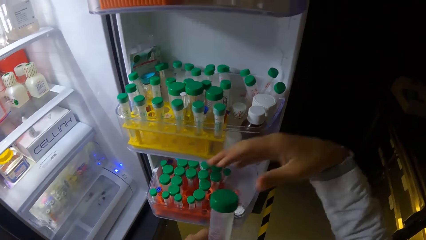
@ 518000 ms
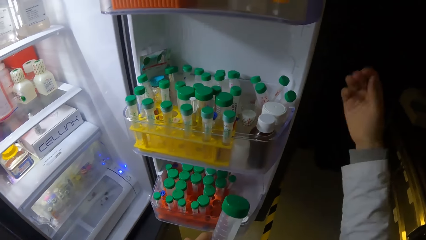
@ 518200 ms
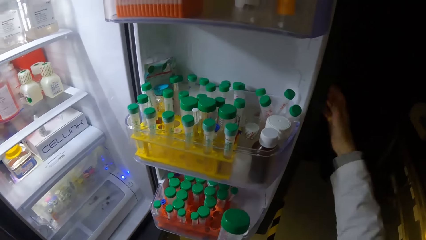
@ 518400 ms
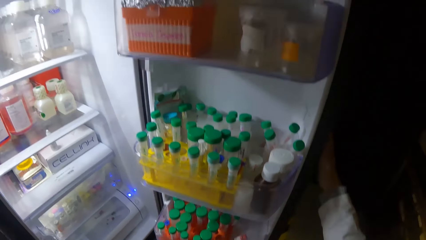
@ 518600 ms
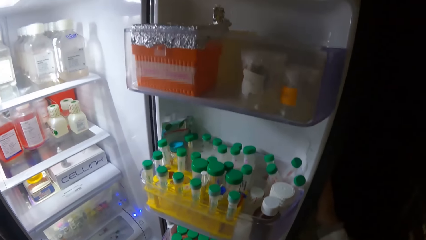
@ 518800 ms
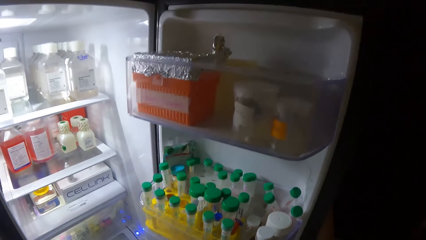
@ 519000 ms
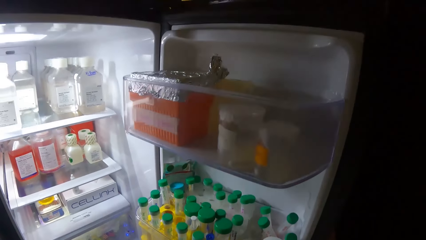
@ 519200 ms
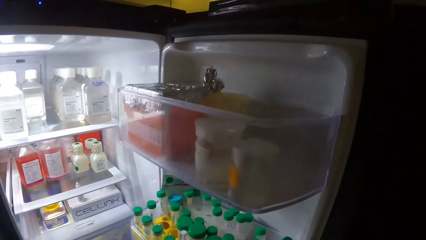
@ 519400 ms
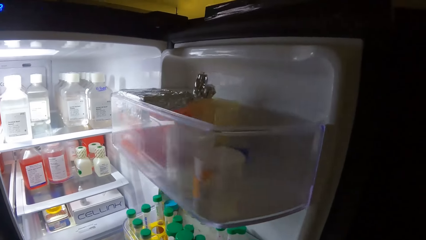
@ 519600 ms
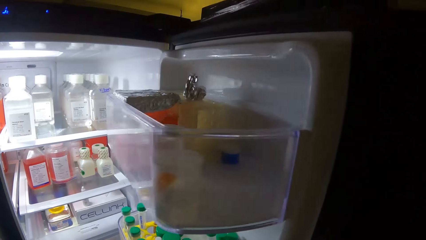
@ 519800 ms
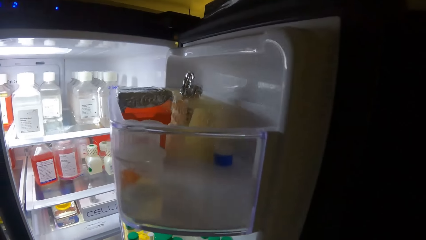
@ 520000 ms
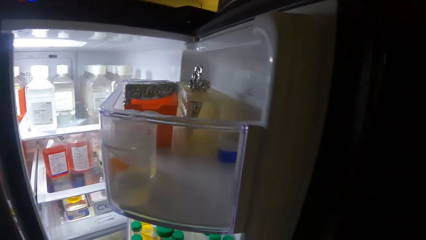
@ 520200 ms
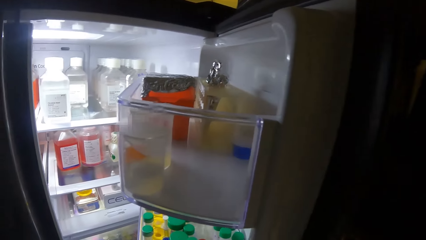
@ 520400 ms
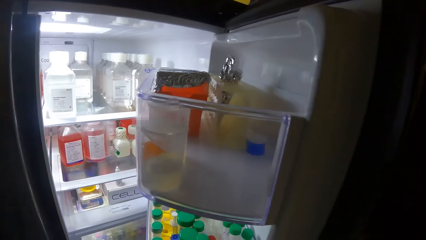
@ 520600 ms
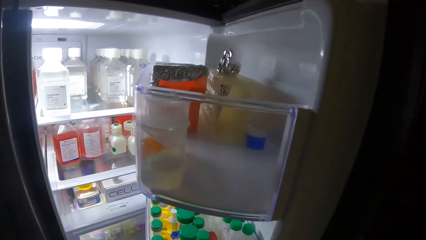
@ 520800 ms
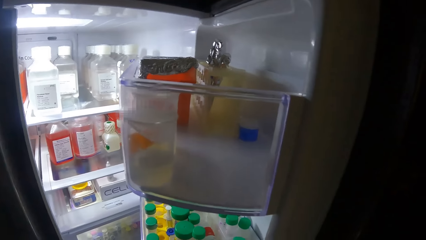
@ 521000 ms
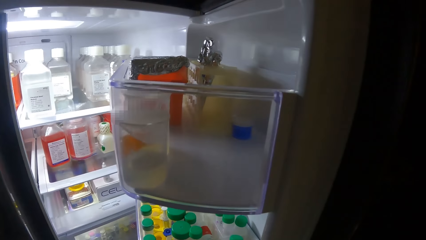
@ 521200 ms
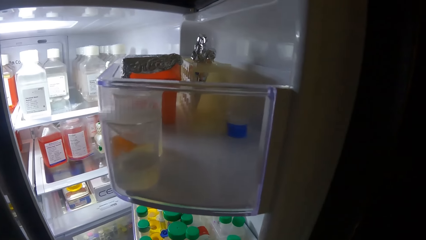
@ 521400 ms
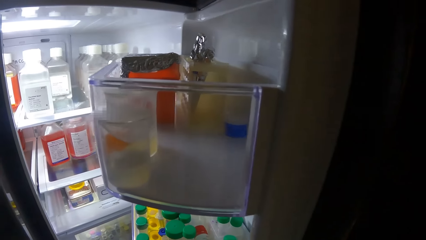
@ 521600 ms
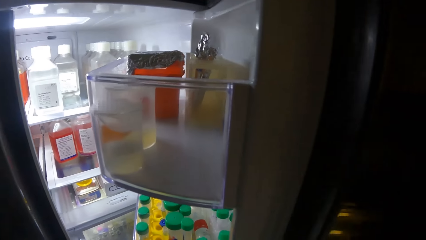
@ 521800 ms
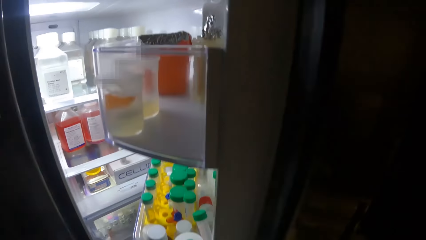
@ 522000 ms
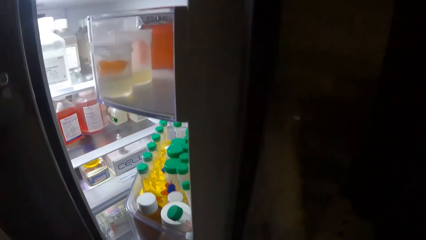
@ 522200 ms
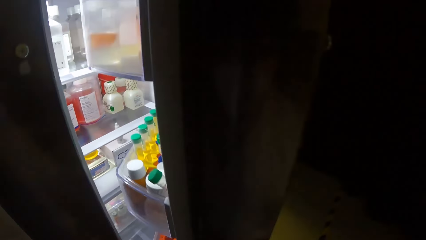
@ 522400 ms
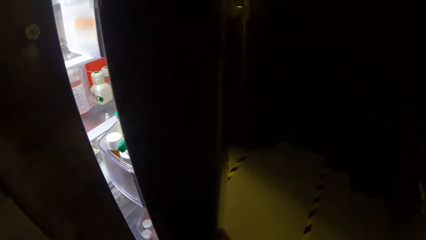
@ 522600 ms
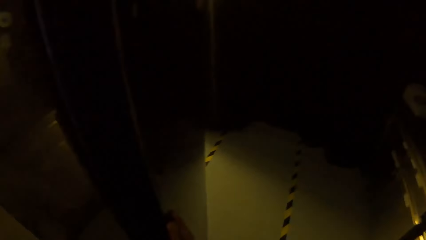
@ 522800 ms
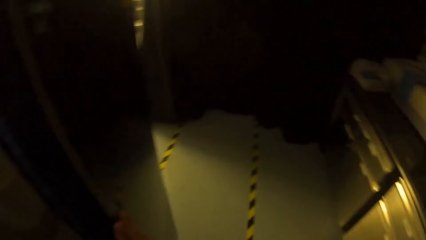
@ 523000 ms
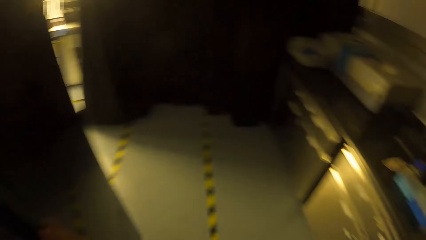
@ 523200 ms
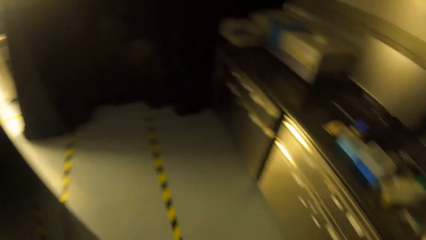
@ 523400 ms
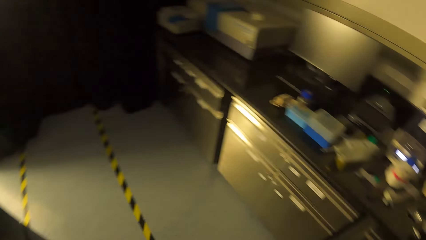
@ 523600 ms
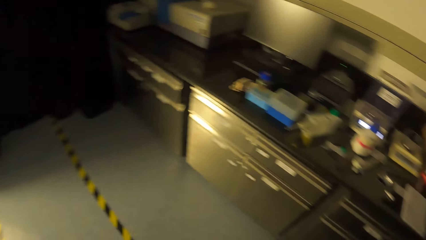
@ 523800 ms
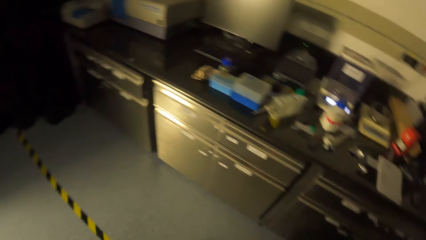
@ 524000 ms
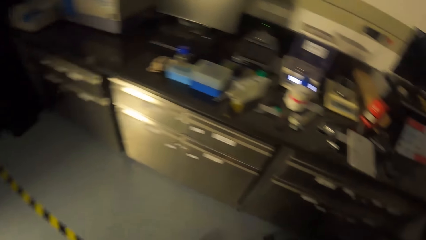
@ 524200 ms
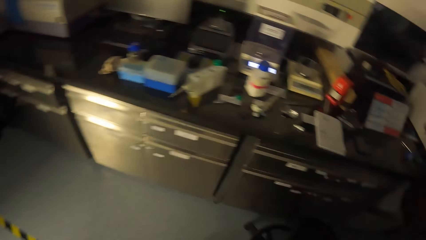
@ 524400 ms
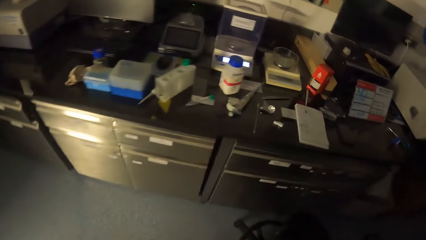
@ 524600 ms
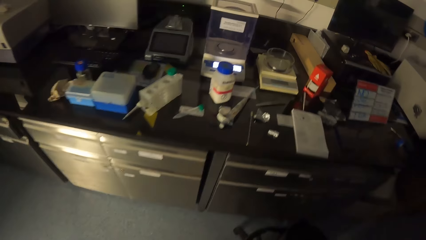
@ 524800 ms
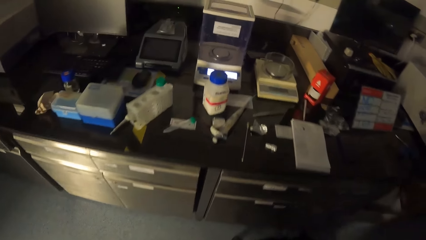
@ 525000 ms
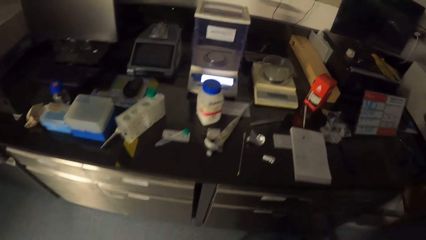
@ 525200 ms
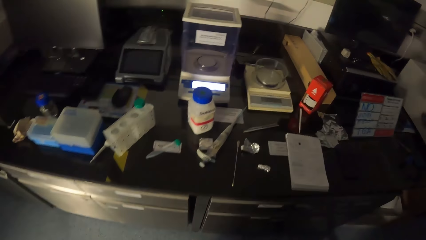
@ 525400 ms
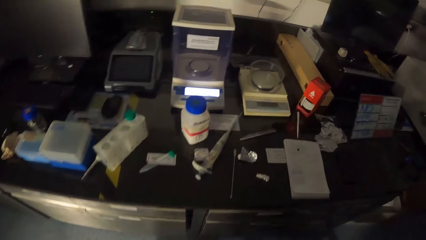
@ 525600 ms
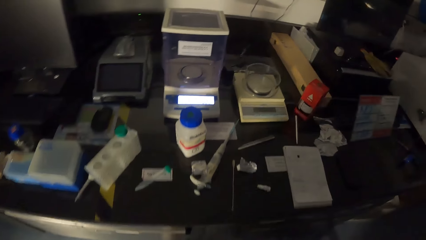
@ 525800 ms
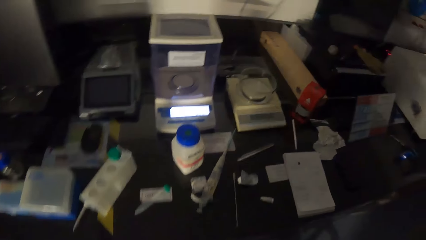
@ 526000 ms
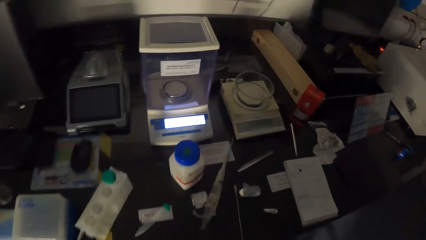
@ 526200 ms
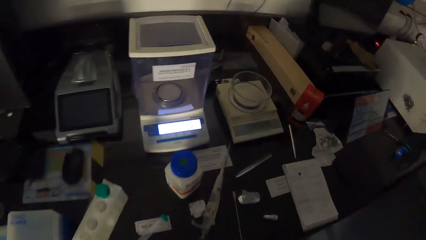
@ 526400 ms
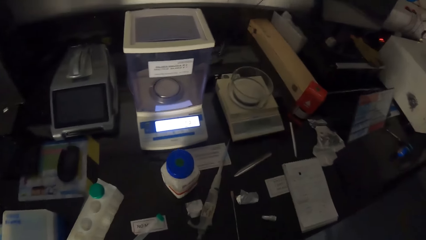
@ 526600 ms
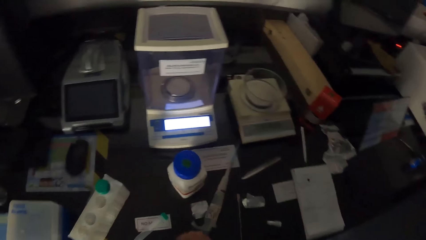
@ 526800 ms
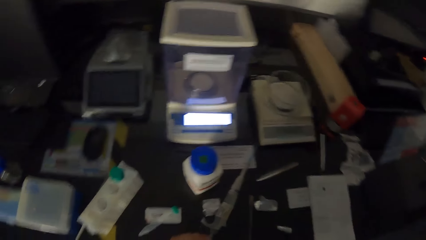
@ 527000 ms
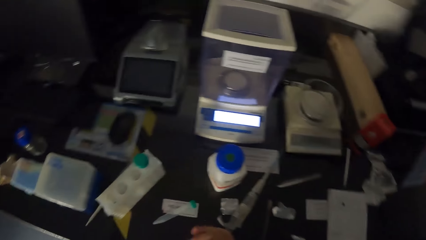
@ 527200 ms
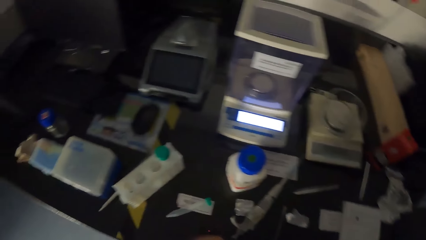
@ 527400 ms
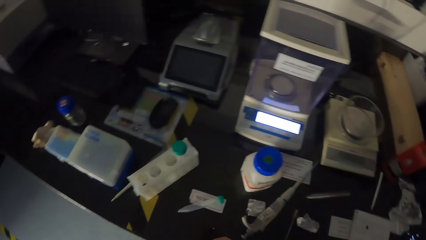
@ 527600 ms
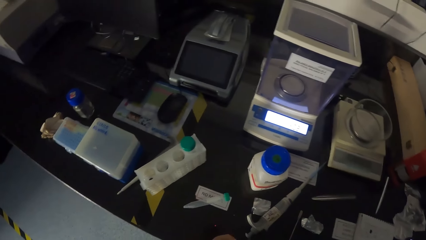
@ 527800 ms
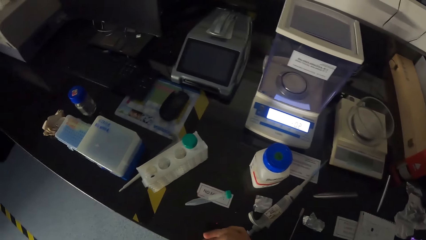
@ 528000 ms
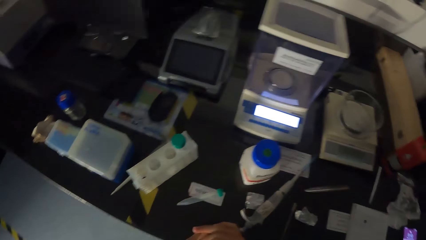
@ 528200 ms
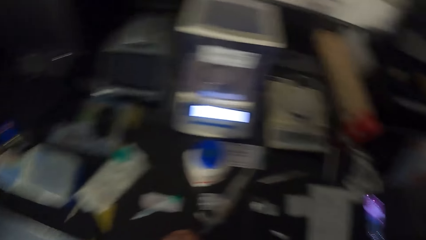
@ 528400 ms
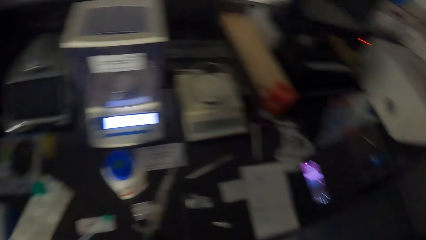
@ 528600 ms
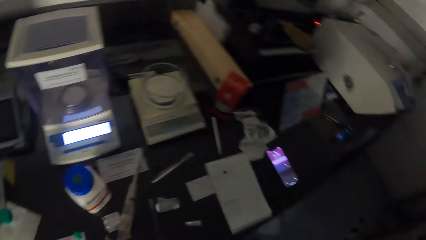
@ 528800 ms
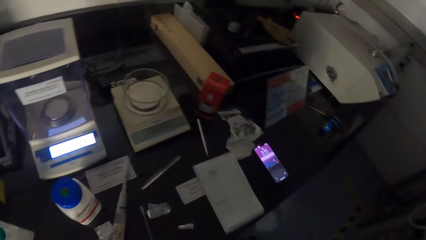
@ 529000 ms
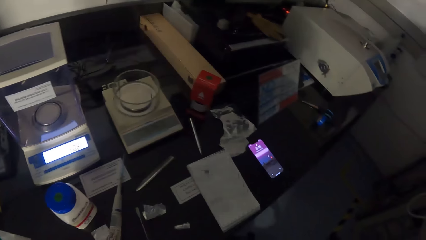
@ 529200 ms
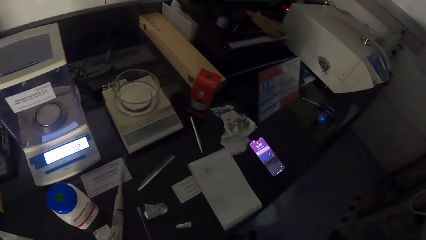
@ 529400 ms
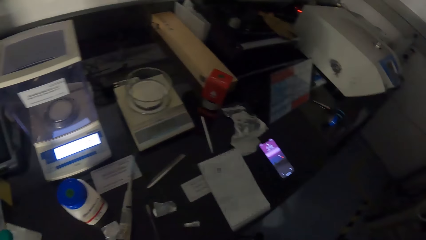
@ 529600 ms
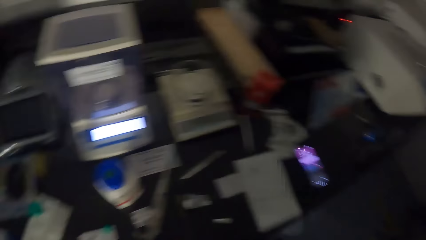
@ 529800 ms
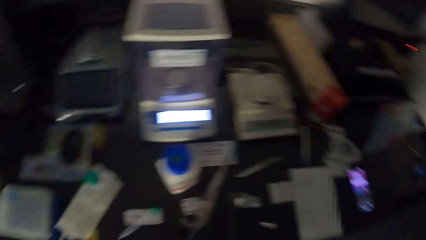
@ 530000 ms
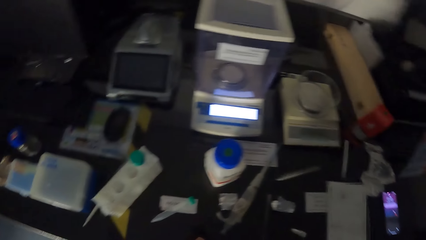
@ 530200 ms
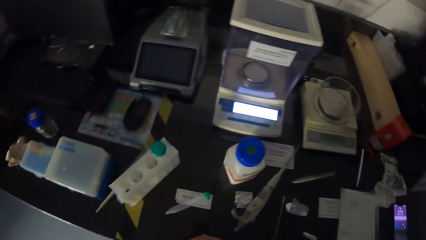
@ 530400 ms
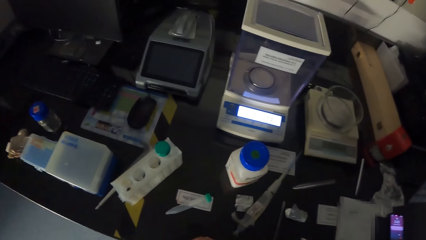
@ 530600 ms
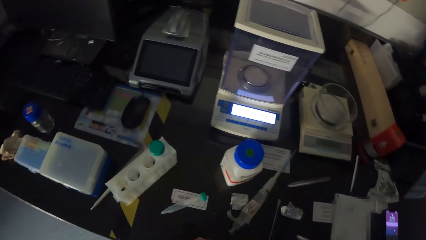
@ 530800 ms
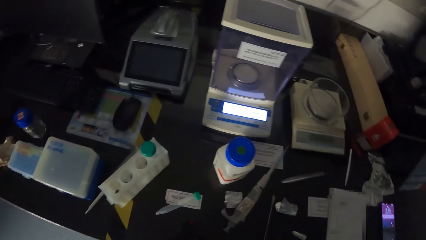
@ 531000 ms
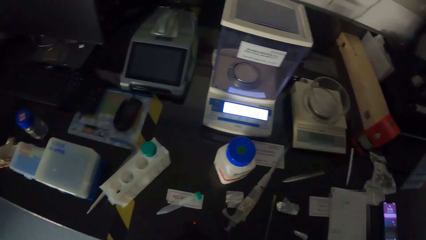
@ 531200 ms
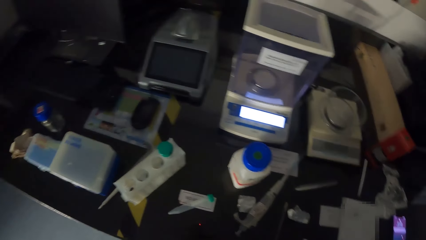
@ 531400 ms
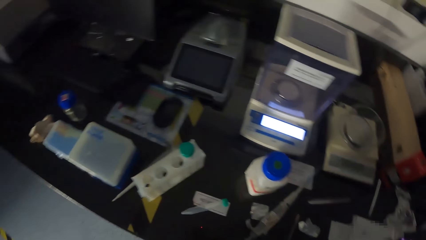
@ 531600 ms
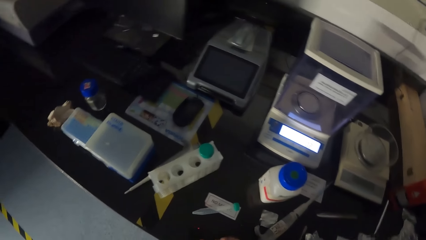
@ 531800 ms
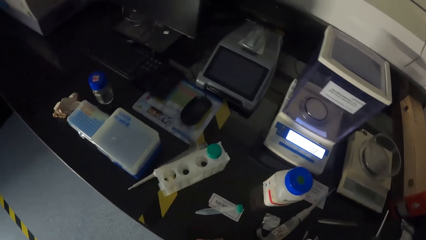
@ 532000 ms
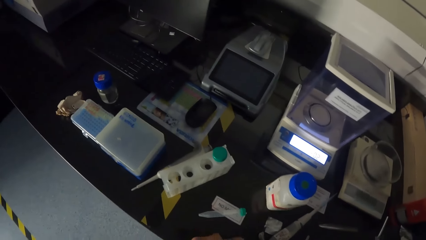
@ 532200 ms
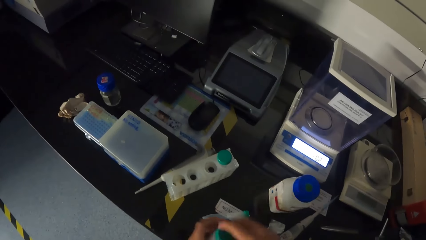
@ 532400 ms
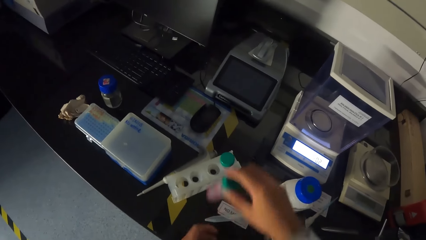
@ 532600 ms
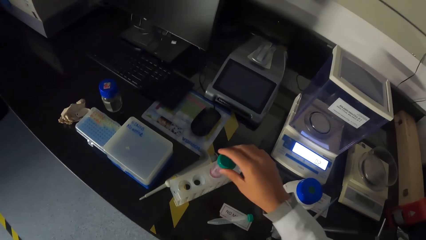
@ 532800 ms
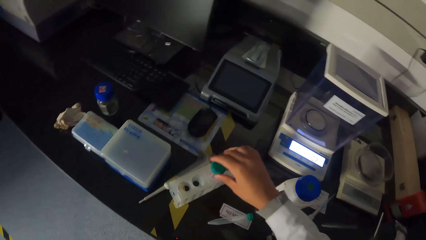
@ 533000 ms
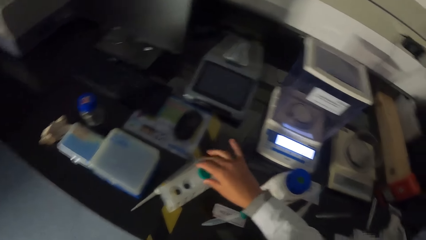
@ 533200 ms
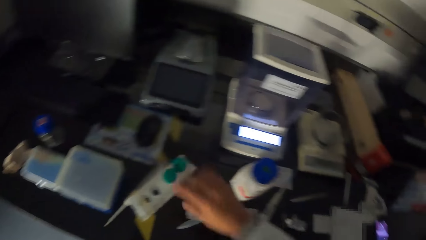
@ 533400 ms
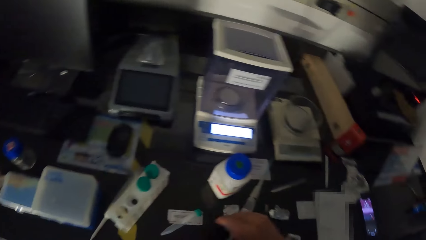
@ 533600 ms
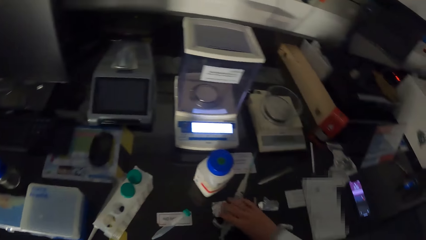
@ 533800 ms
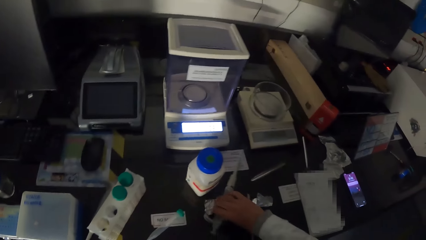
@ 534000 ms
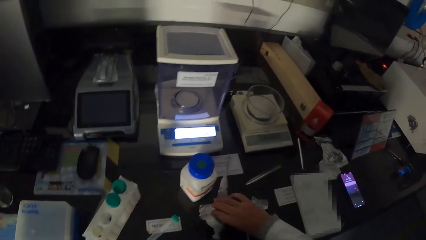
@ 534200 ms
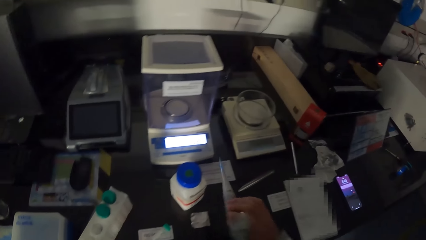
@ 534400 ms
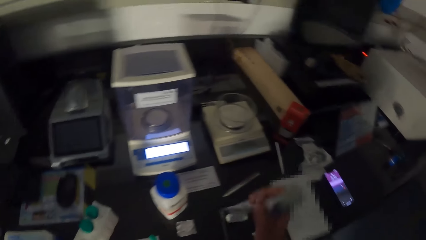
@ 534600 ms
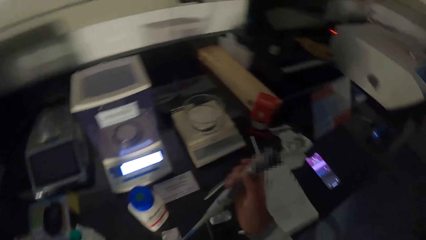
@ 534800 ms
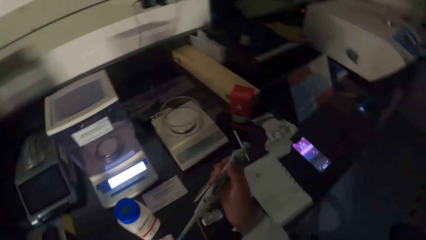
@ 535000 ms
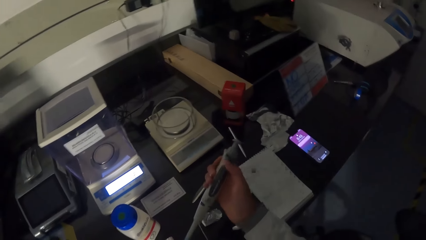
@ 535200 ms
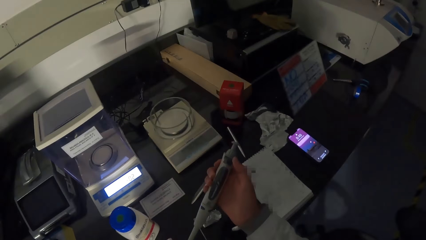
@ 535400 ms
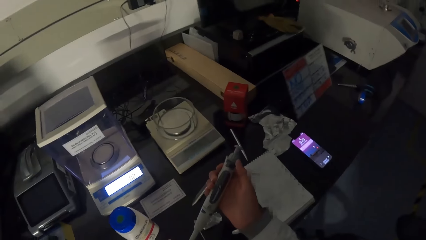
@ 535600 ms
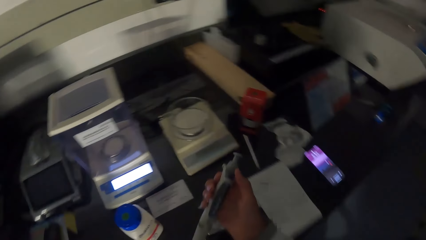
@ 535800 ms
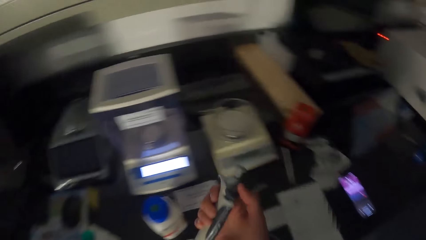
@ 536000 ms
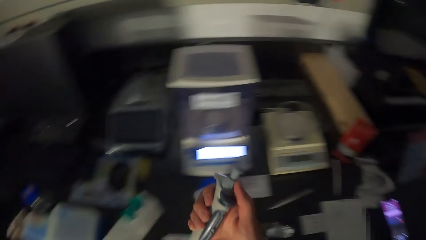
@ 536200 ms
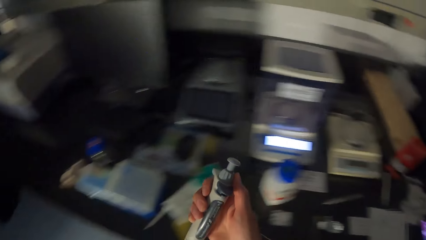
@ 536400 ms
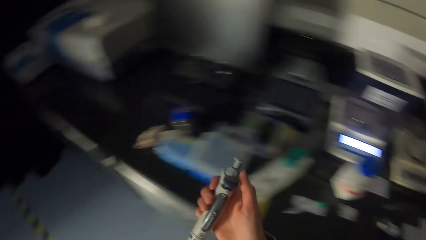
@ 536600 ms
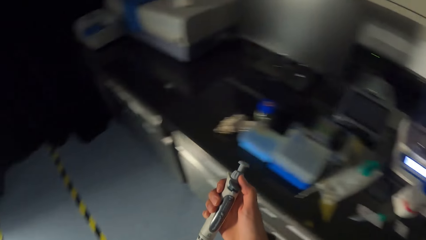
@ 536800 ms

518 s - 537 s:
The camera wearer closes the fridge with his right hand. He moves to the counter. He drops the test tube inside a test tube rack with his right hand. He grabs a micropipette from the table with his right hand. He adjusts the micropipette with his right hand.
